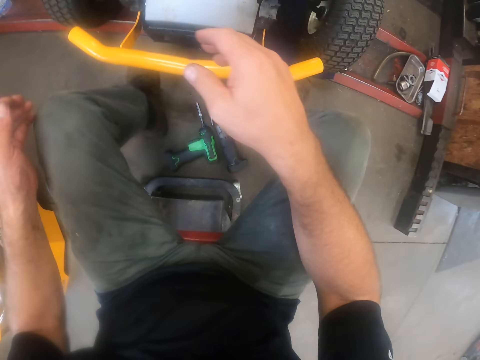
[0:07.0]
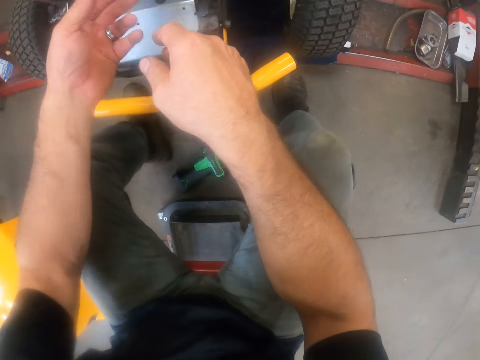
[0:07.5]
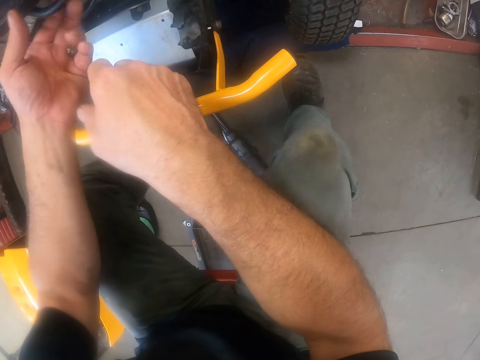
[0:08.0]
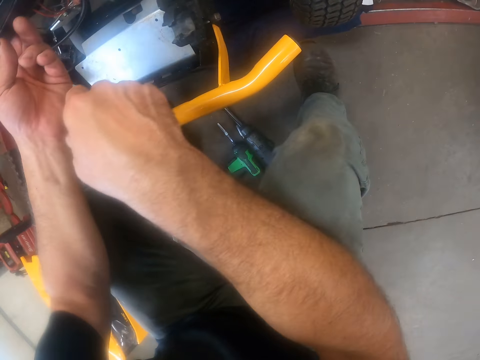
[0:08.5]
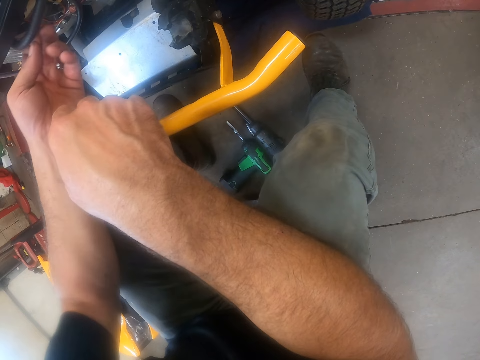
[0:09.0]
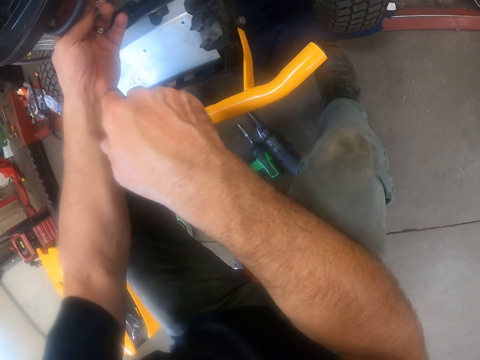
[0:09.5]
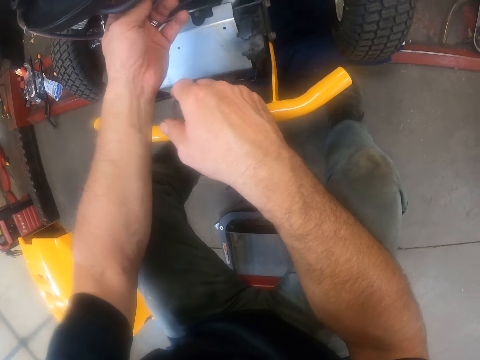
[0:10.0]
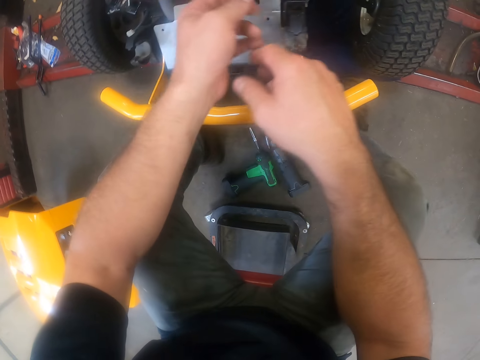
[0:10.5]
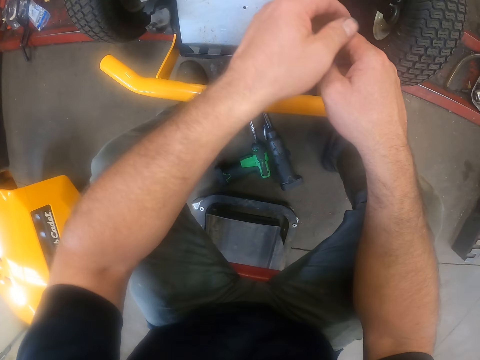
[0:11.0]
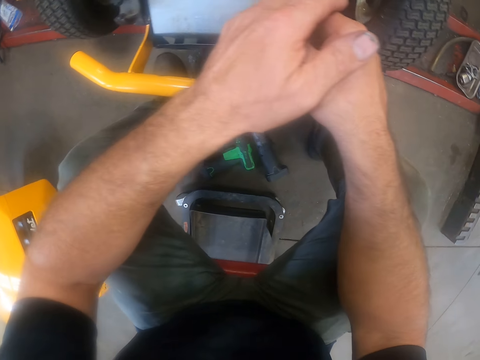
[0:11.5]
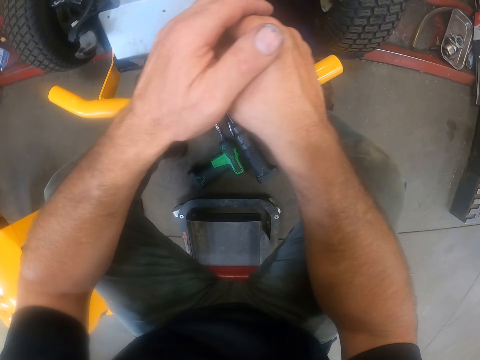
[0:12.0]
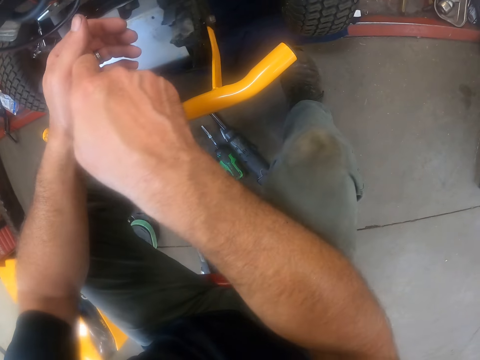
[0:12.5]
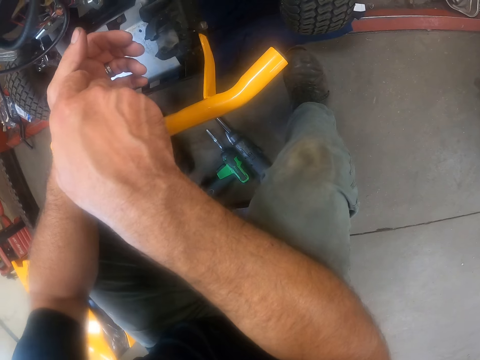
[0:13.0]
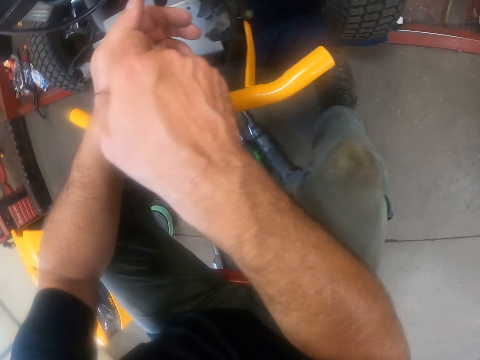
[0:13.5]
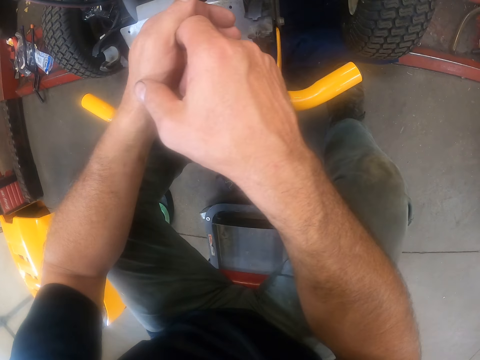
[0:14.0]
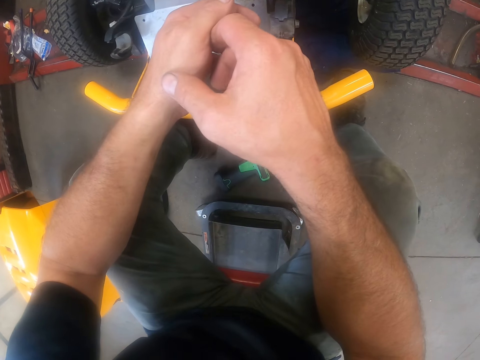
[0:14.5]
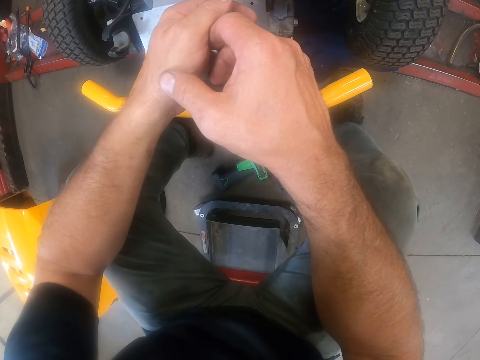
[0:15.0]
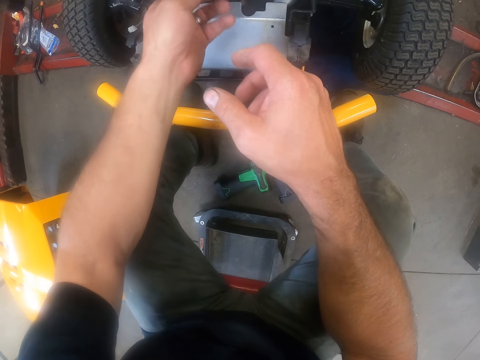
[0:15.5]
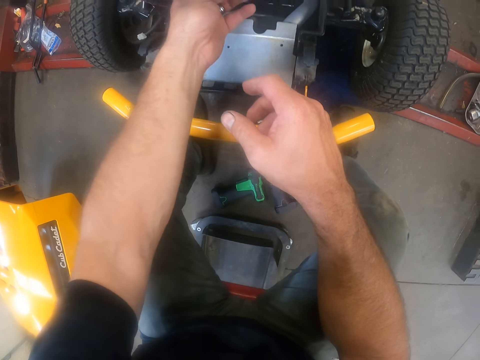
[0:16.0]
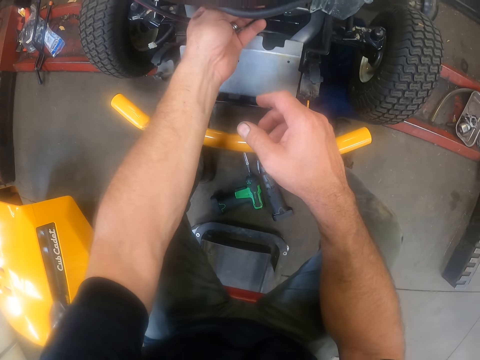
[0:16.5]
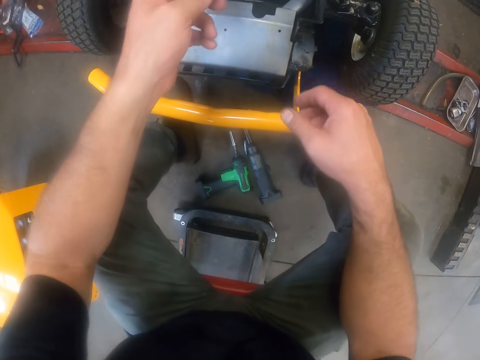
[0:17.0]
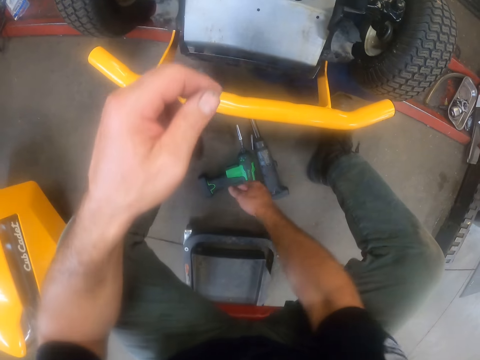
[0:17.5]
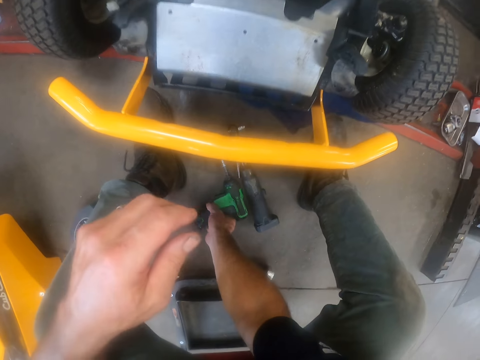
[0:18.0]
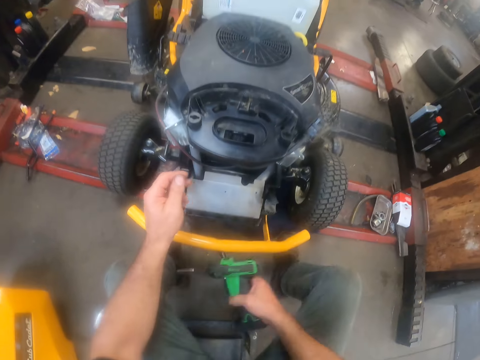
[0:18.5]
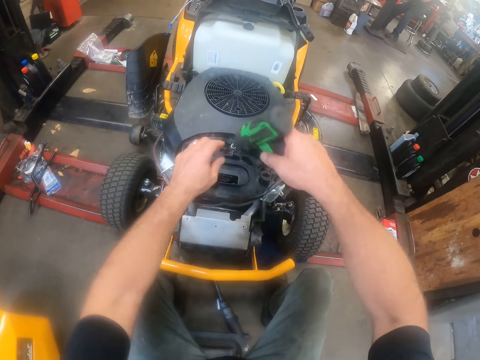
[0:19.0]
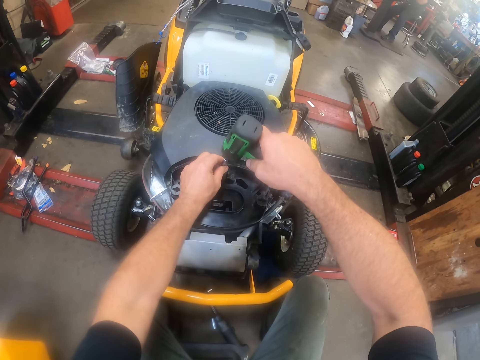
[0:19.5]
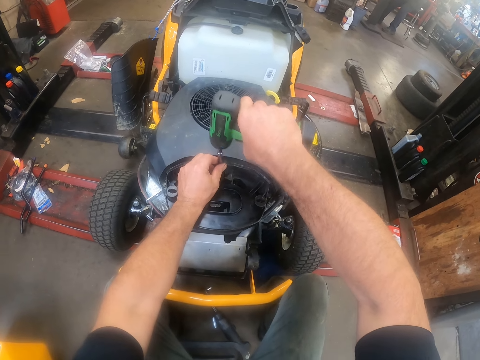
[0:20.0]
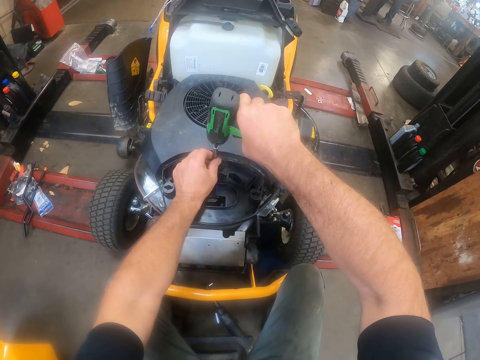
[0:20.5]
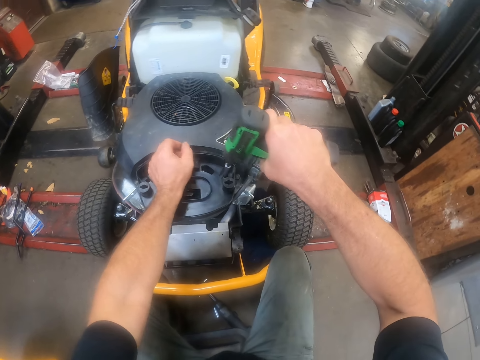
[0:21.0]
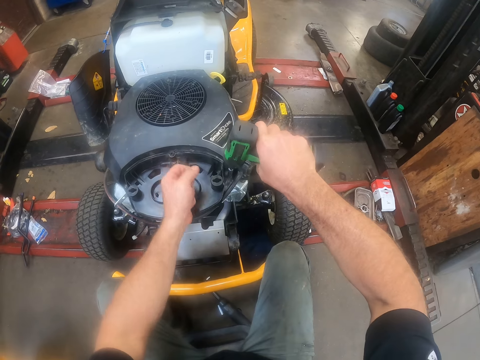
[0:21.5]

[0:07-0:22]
The camera wearer places his hands on his lap. He touches the carburettor fuel hose pipe below the lawn mower with his left hand. He holds his hand, looks around. He touches below the lawn mower. He picks up a hand drill or impact wrench from the floor with his right hand. A person repairs something in the garage. The camera wearer drills out a screw from the deck cover of the carburettor of the lawn mower with the hand drill. He drills out another screw from the deck cover of the carburettor of the lawn mower with the hand drill.

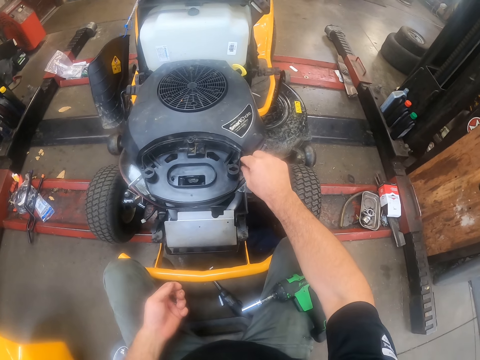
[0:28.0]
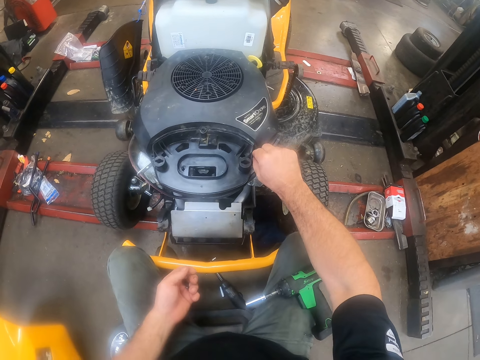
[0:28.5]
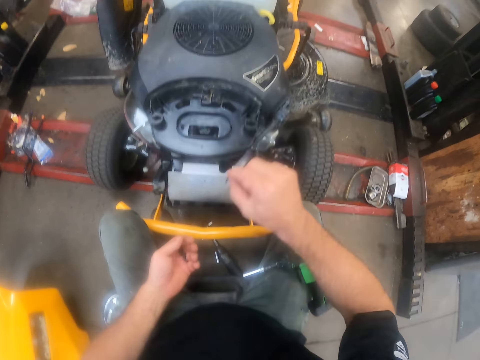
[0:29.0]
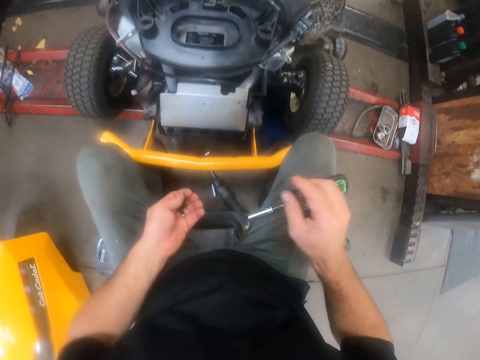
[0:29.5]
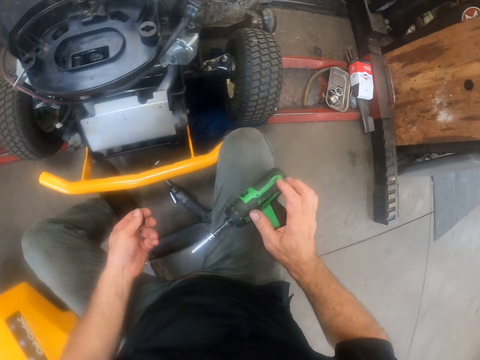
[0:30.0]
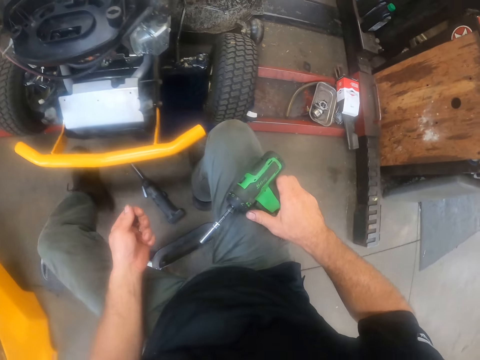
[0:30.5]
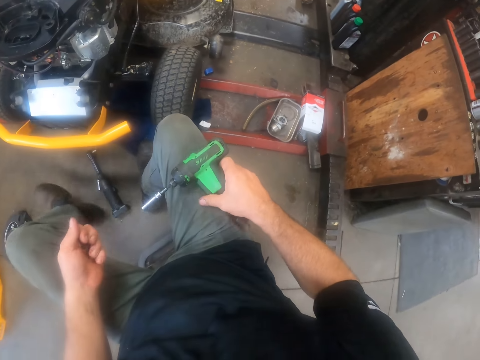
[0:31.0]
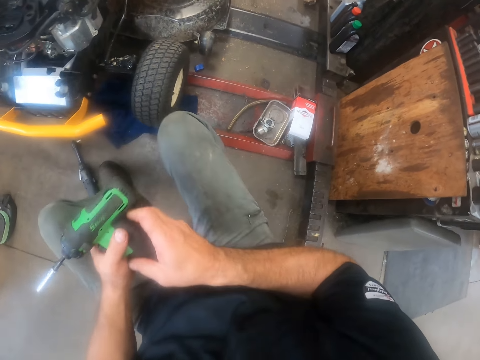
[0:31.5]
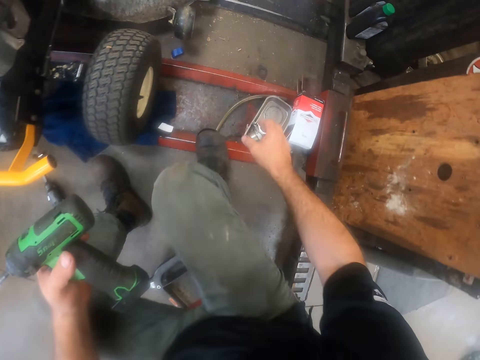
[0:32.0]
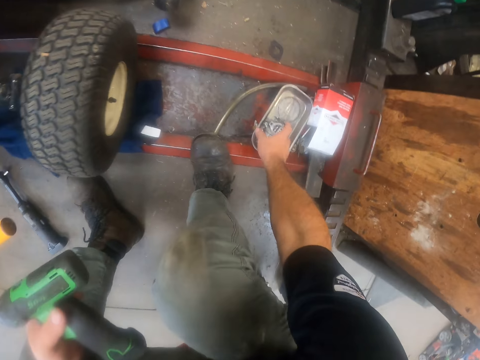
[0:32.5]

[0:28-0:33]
The camera wearer picks up the nut on the lawn mower with his right hand. He places the nut in his left hand. He moves his roller seat. He picks up the impact wrench, holds the impact wrench with his left hand. He bends. He picks up something. He moves a carburettor from an aluminium tool plate to a stacker.

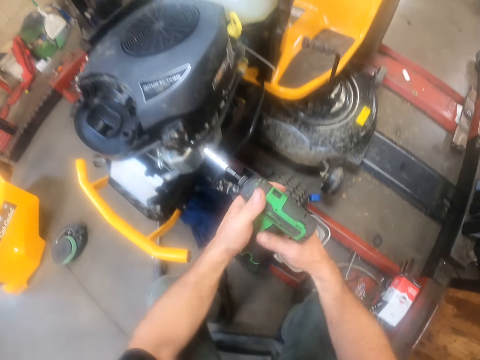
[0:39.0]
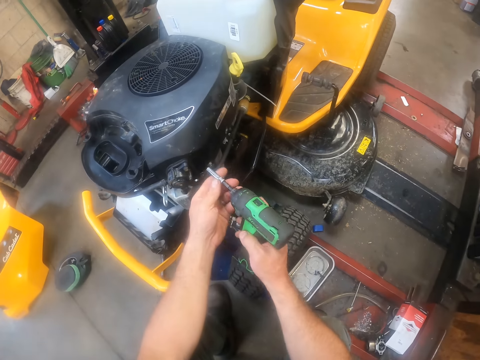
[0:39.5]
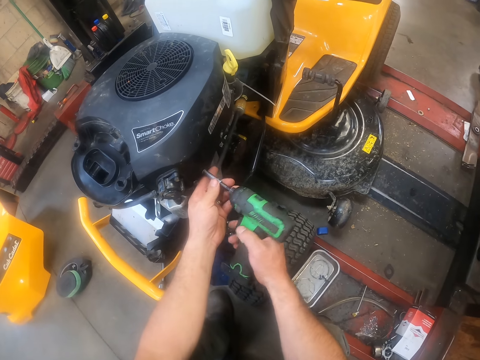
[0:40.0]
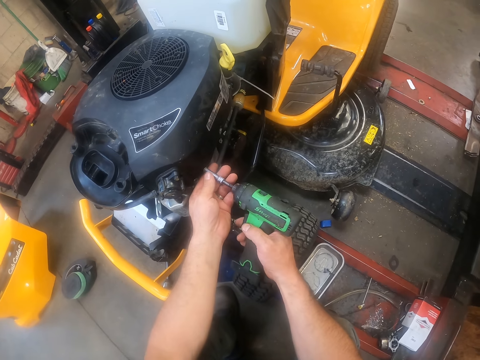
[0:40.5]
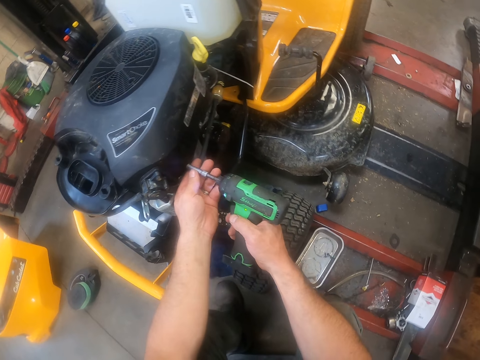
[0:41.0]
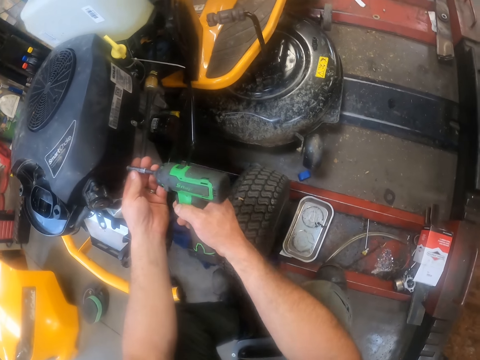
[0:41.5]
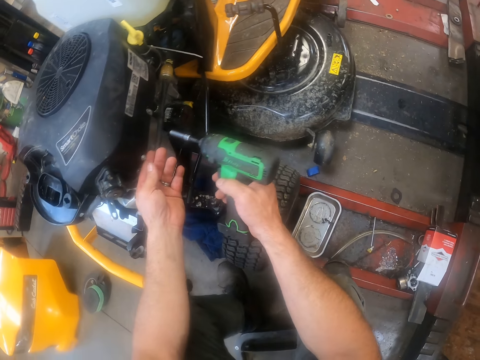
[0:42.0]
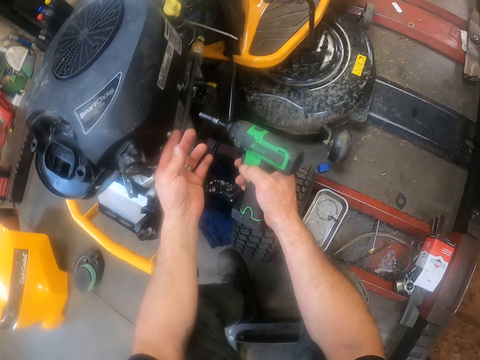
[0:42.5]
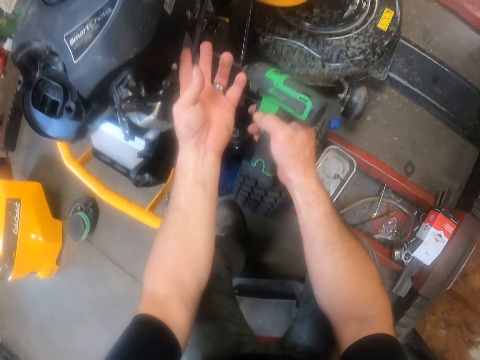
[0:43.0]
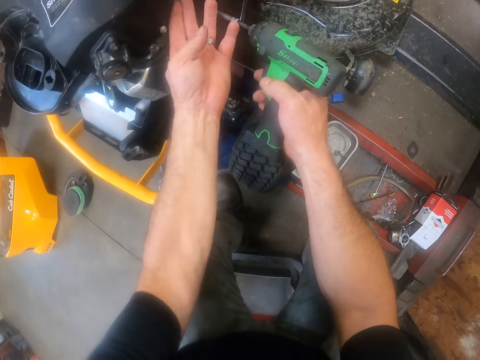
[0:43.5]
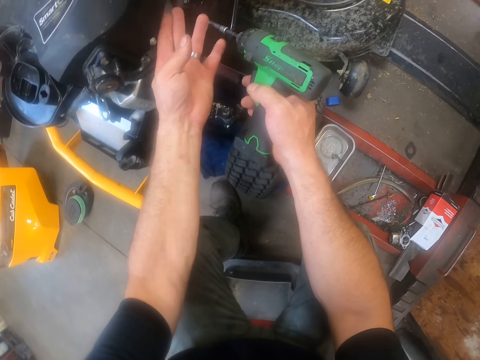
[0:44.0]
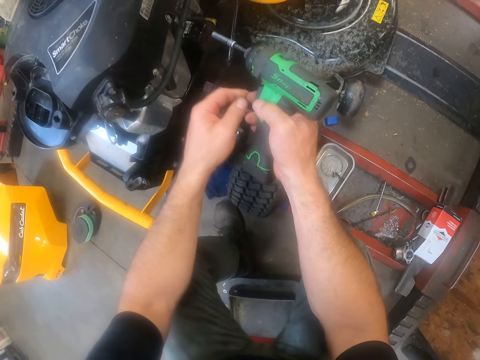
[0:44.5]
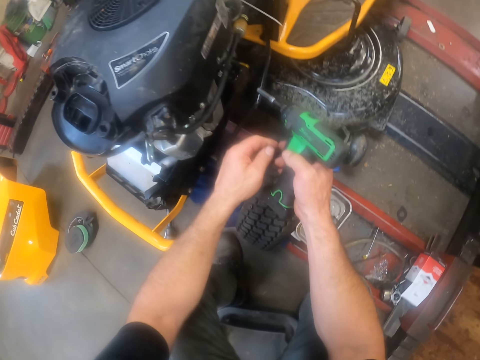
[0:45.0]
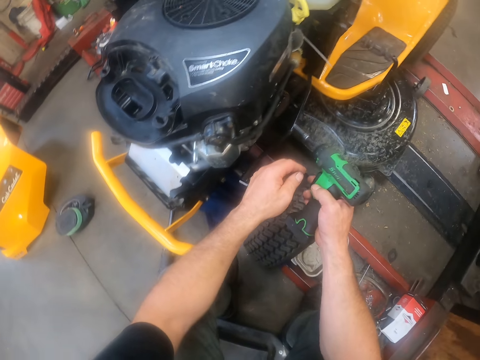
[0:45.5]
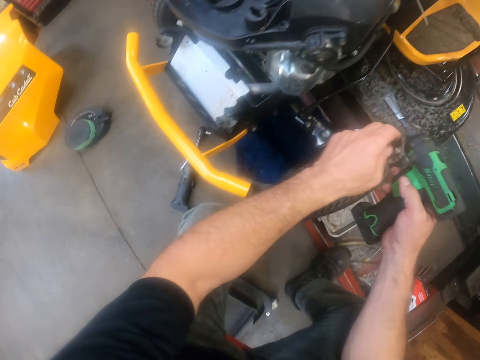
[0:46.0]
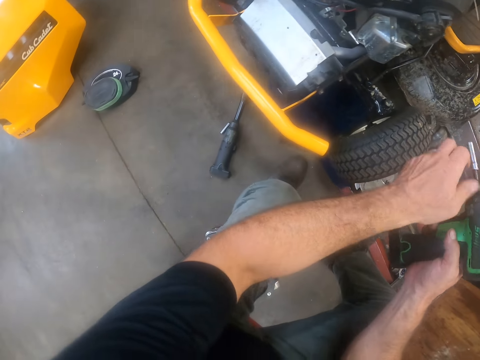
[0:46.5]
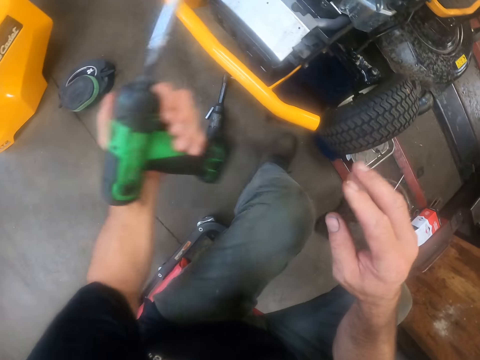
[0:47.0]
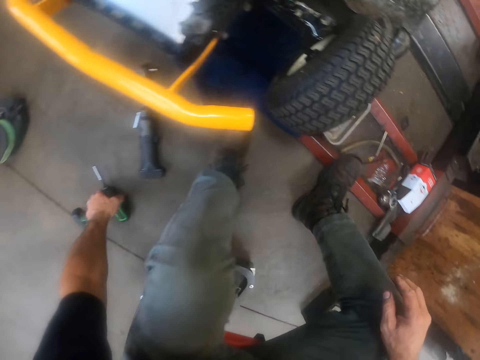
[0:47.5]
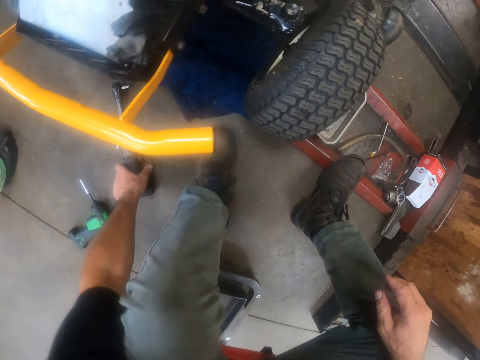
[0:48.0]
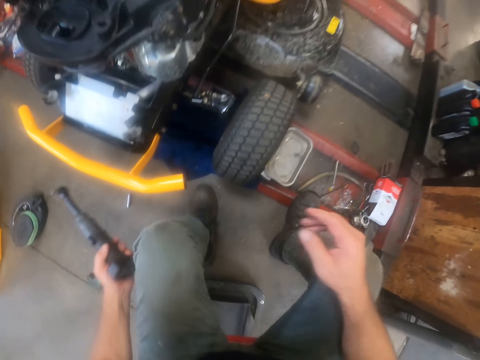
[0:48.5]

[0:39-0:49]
The camera wearer holds the impact wrench or hand drill with both hands. He drills out a screw from the deck cover of the carburettor of the lawn mower with the hand drill. He holds the bolt with his left hand, holds the part of the lawn mower. He looks at the lawn mower. He sits upright. He holds the impact wrench with his left hand. He drops the hand drill on the floor. He picks up another hand drill or torque wrench from the floor with his left hand.
